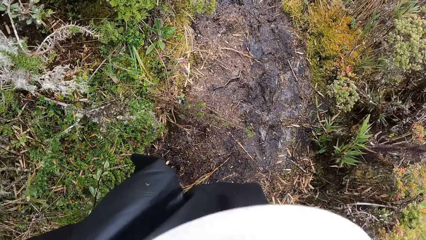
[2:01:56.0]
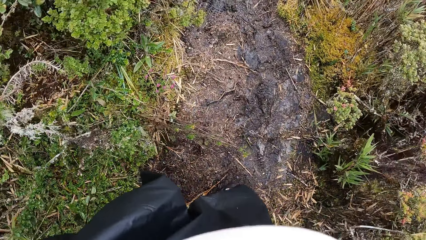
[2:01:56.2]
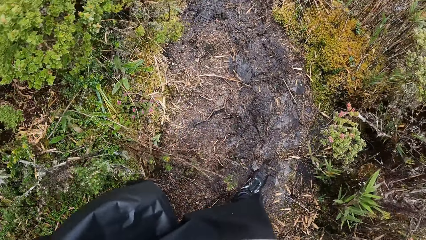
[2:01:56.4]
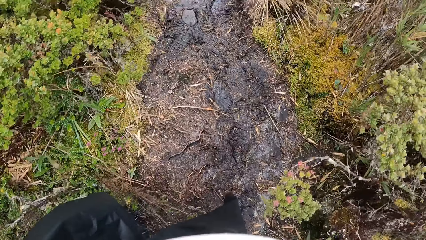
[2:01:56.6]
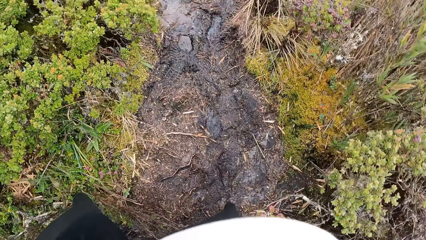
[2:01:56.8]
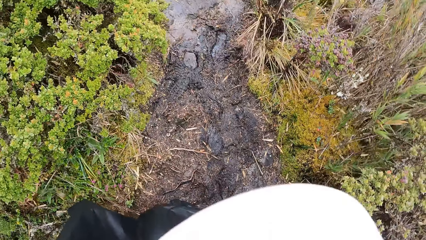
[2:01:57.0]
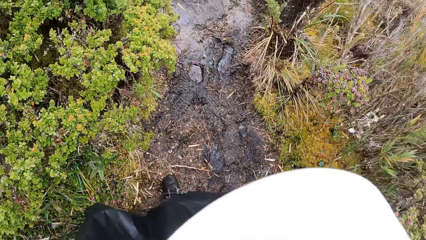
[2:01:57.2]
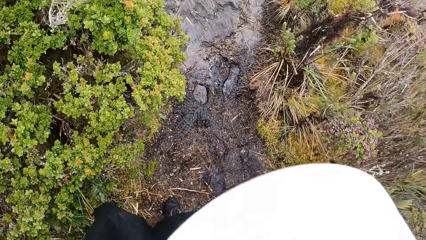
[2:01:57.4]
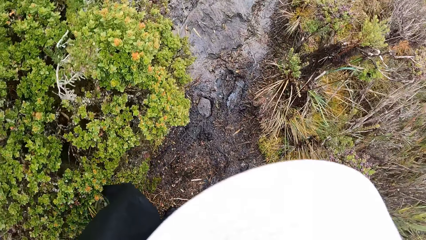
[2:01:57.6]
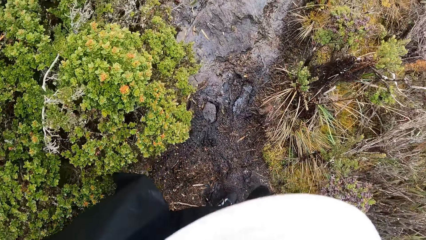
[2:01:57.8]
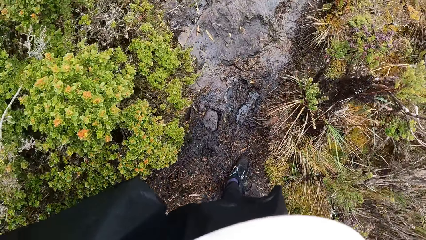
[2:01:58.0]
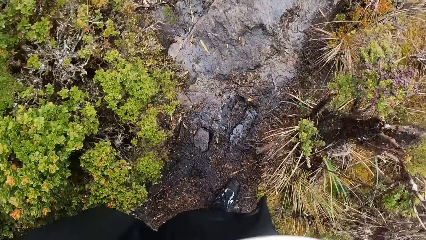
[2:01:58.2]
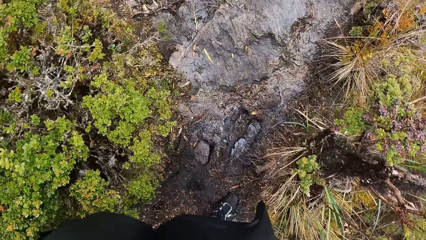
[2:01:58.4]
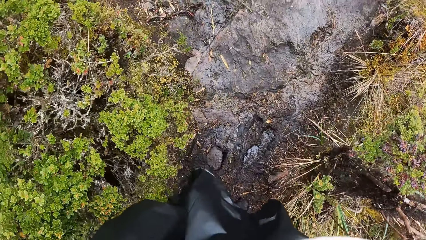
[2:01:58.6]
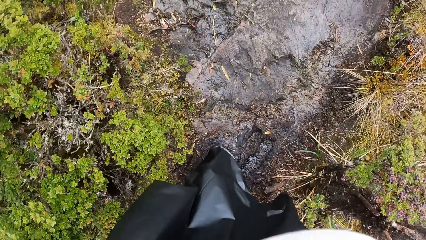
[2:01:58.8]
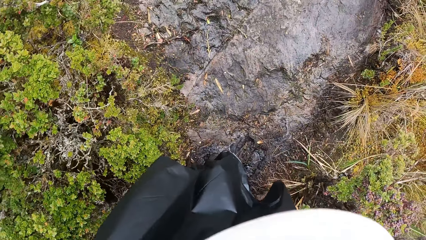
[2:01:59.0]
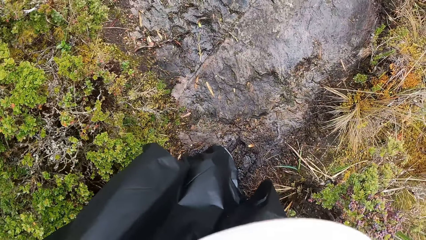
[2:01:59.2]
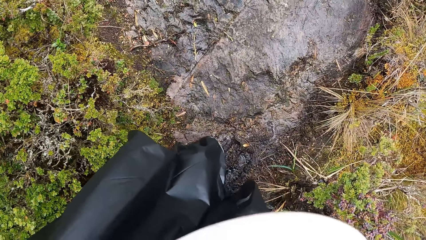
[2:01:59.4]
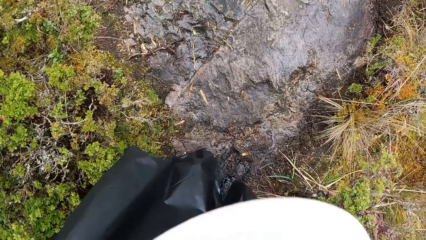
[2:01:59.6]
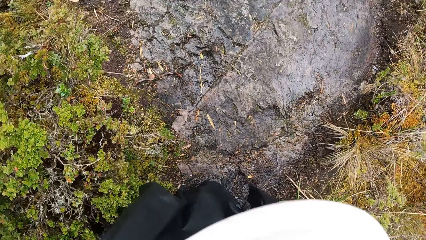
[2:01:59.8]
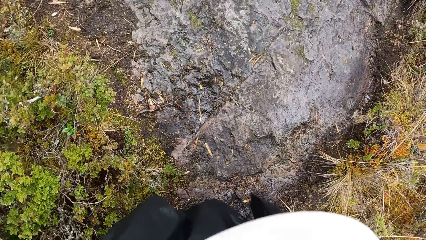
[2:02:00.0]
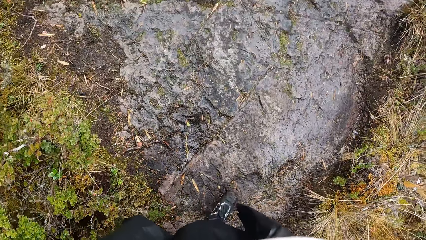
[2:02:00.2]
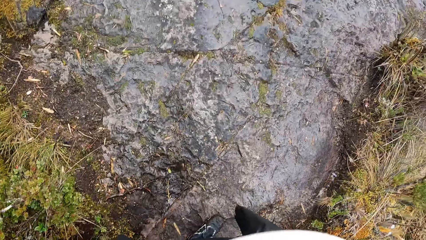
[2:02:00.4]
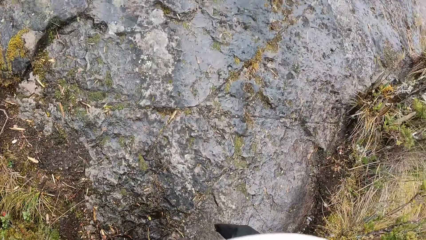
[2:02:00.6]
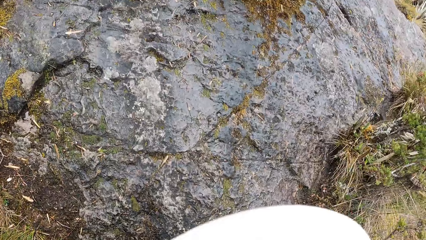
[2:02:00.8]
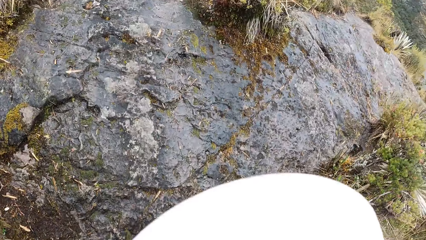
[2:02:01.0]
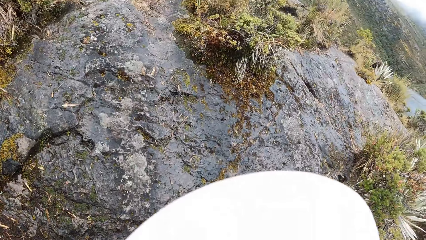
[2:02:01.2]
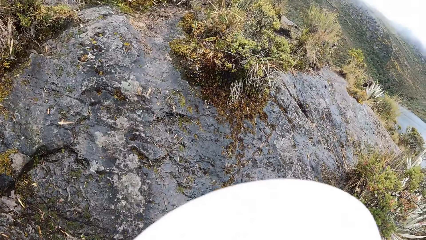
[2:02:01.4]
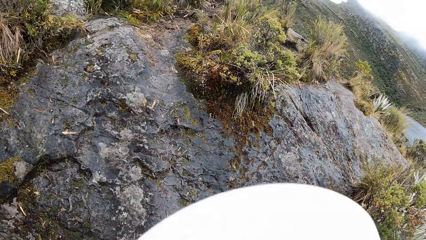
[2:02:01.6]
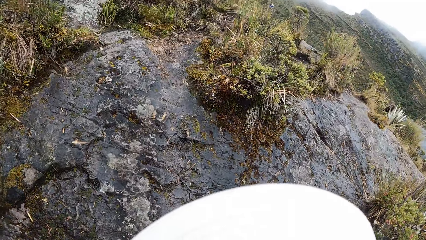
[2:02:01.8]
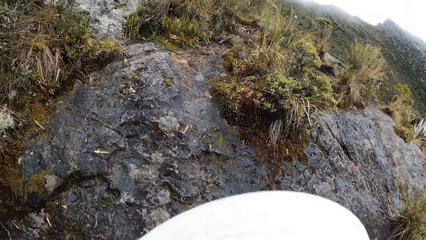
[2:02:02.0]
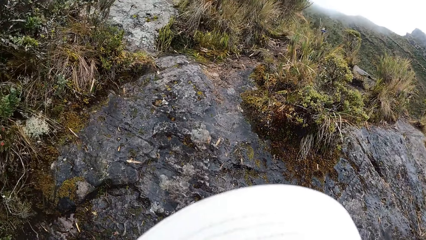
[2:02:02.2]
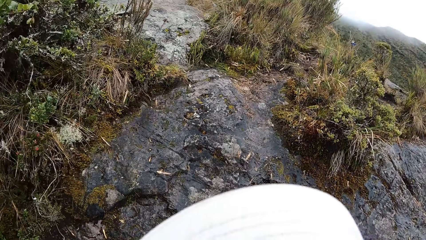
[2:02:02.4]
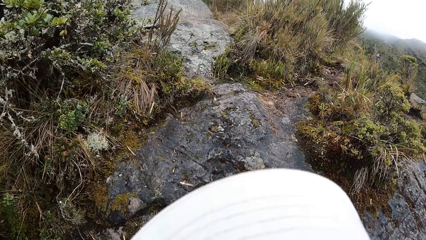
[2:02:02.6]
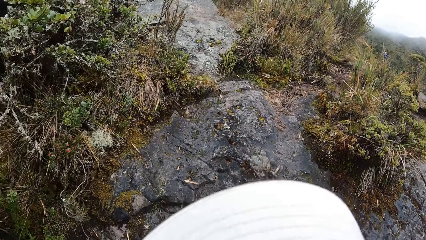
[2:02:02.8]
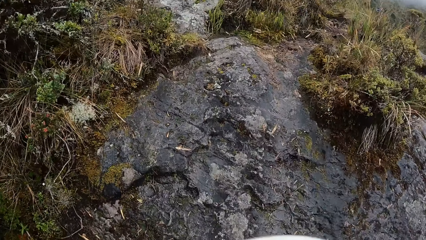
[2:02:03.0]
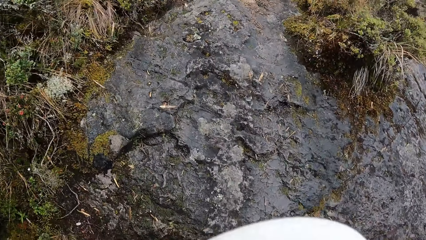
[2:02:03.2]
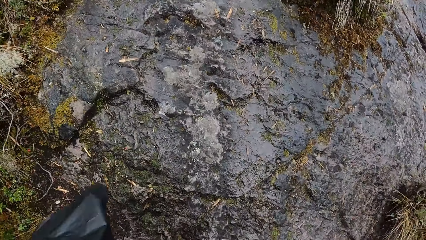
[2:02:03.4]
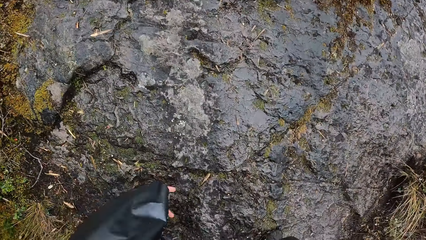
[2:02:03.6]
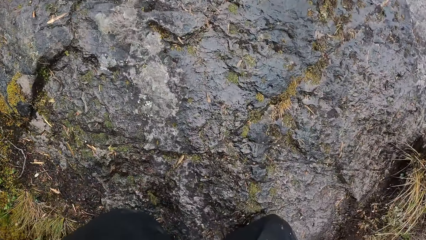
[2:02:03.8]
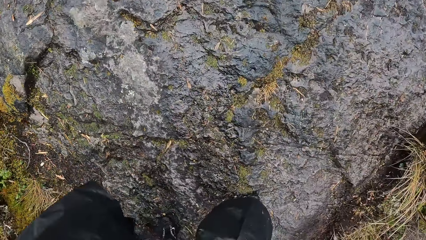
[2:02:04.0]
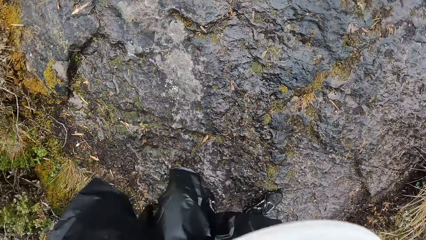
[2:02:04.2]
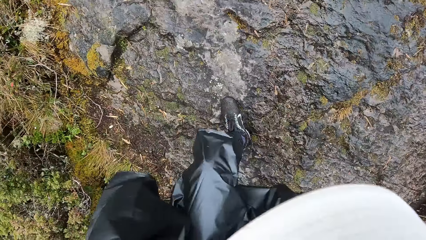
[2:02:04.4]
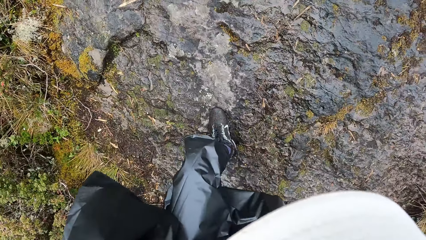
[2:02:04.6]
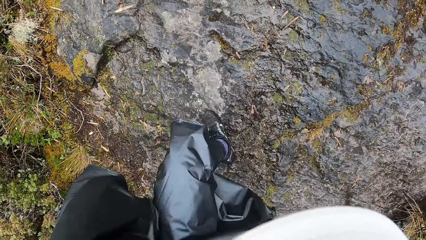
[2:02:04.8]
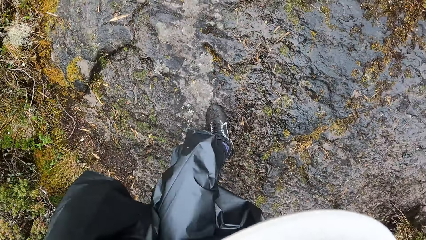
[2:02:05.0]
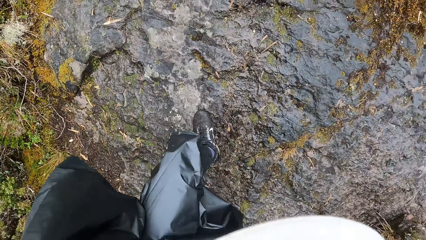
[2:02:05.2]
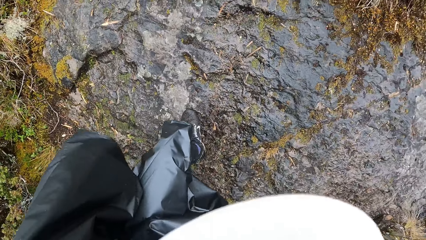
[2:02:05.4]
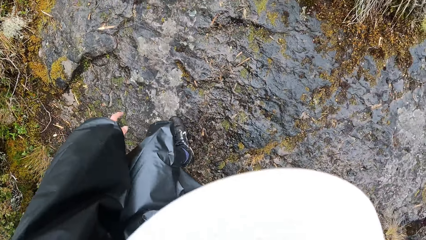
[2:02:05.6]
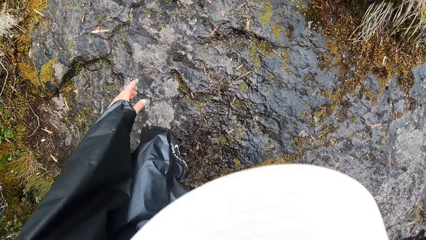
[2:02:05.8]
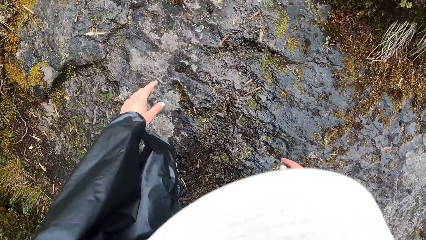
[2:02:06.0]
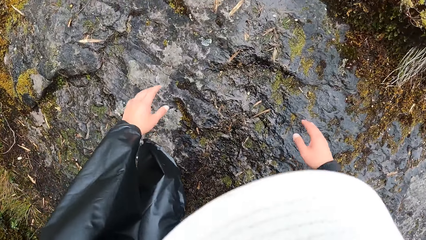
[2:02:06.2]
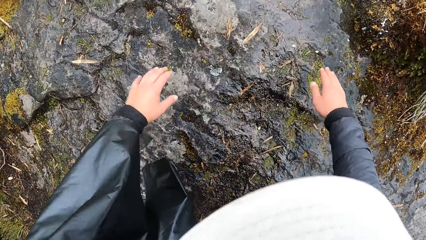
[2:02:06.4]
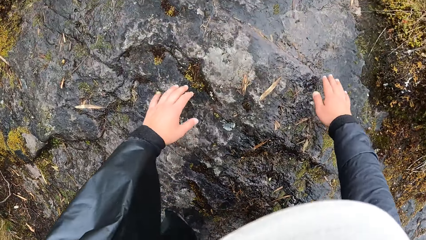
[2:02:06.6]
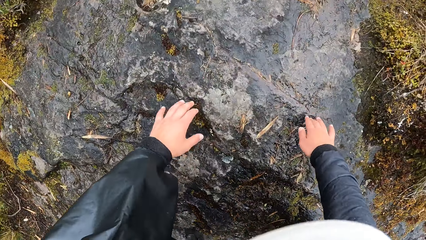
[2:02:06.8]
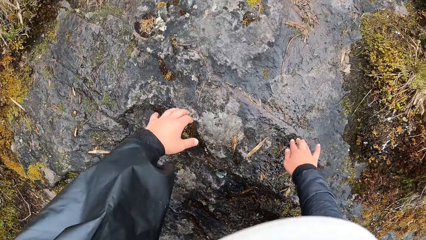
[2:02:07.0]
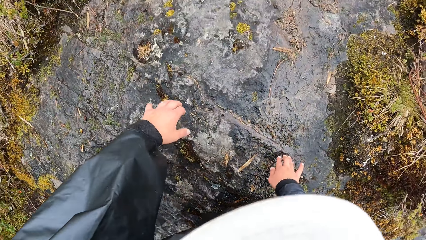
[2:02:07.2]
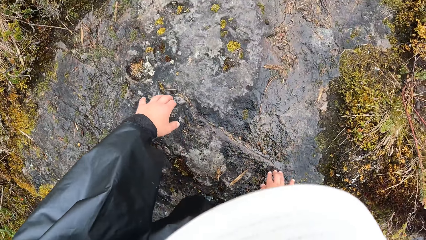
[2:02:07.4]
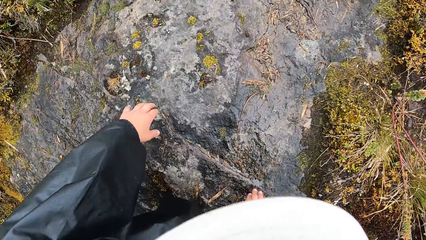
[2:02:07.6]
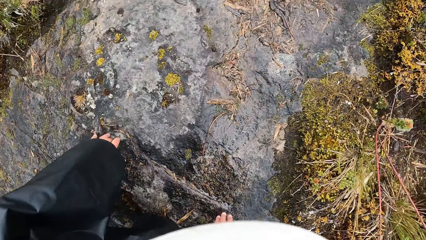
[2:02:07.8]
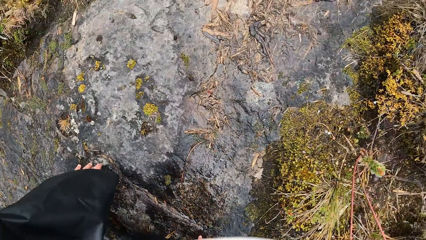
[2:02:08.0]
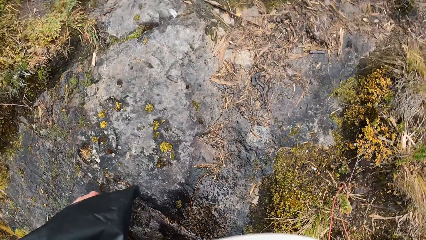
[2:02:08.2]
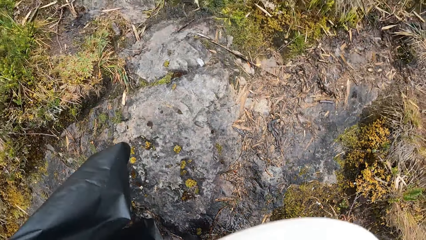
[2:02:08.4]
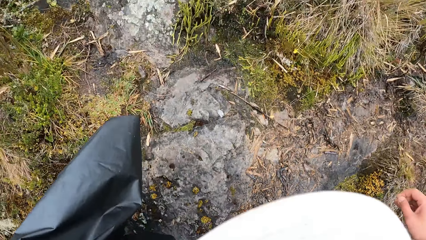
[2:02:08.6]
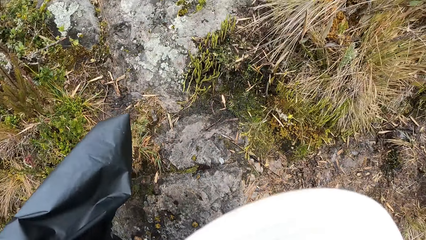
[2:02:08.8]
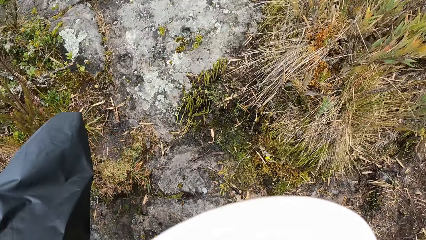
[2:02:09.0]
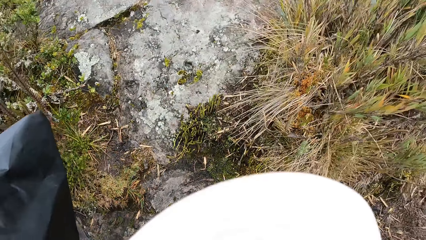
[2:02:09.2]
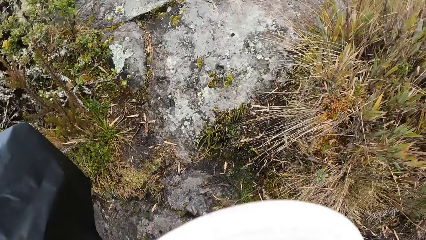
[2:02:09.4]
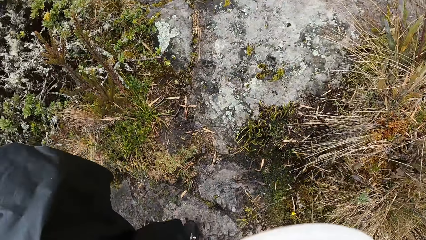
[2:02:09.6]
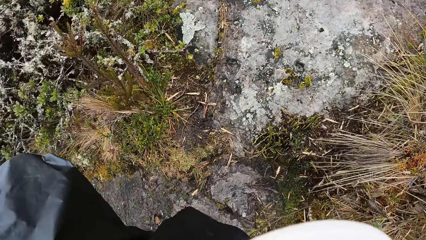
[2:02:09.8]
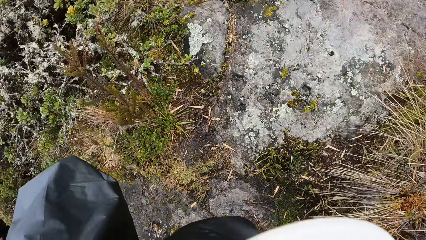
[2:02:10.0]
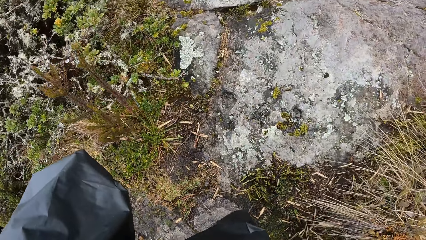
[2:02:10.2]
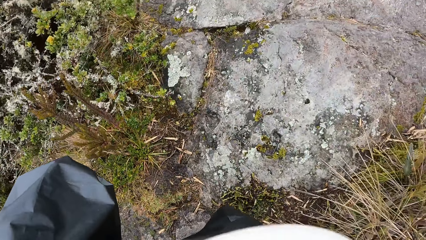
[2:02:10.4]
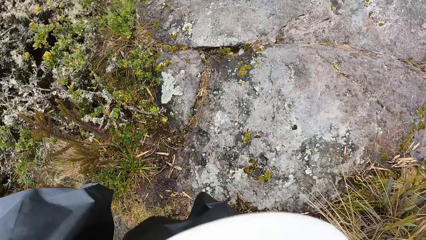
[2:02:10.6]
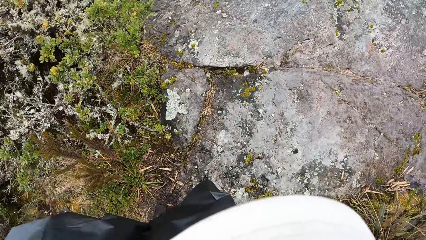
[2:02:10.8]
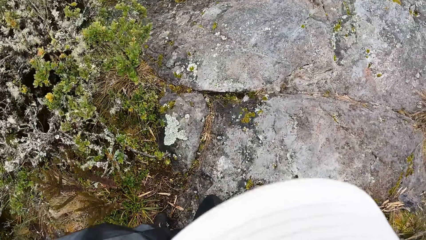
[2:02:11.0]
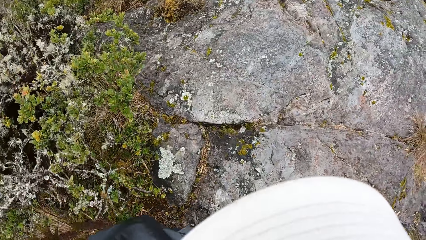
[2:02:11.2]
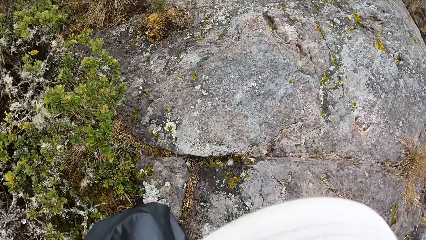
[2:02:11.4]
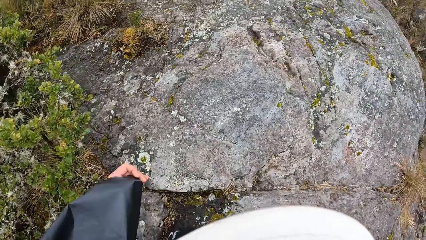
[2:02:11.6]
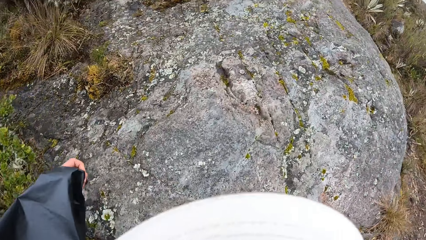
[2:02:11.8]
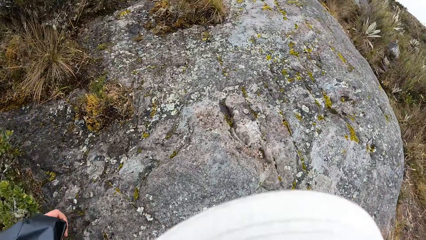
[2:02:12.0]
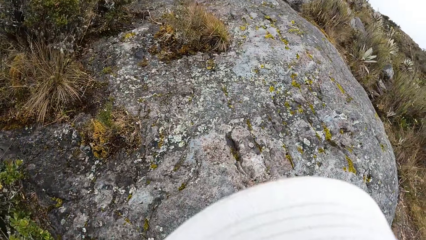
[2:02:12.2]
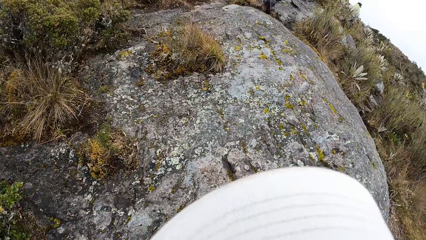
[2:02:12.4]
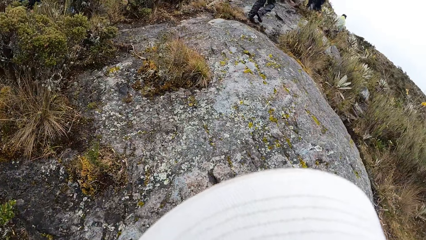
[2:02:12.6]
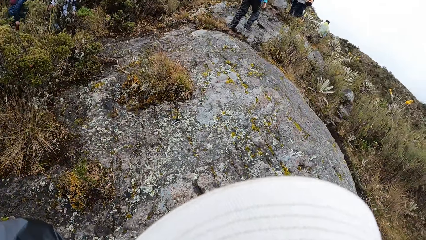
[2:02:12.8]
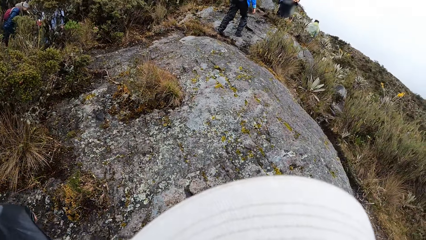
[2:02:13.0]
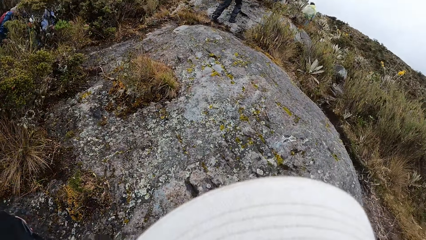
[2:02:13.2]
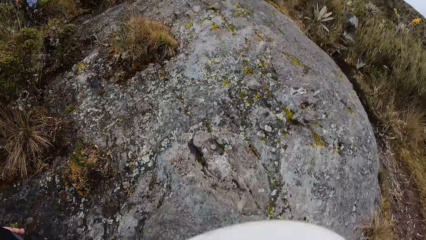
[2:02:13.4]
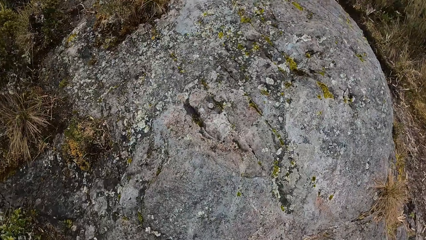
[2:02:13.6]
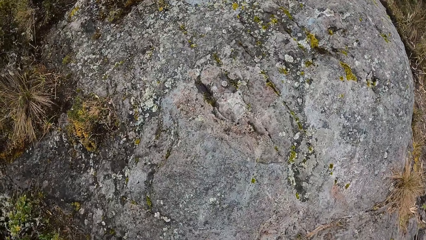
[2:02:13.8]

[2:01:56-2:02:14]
The camera wearer walks on the hill. They step on the stone. They place both hands on a rock on the muddy mountain trail. They walk on the hill.
